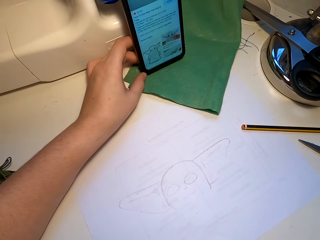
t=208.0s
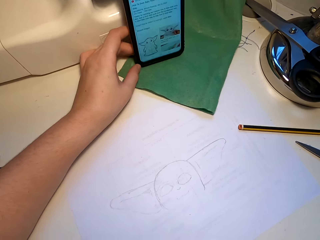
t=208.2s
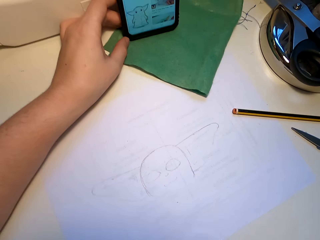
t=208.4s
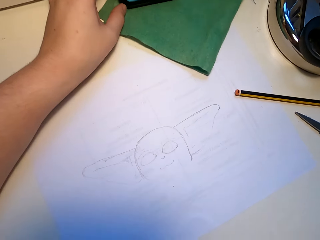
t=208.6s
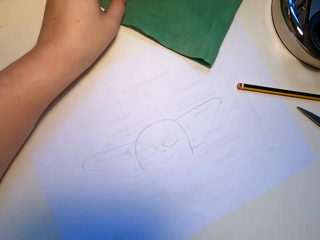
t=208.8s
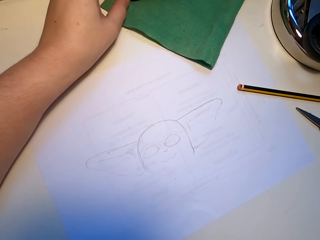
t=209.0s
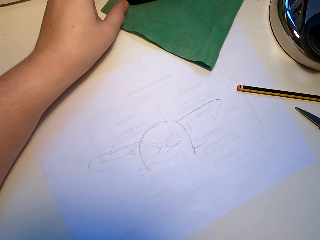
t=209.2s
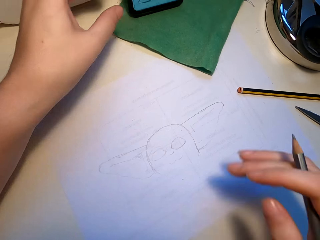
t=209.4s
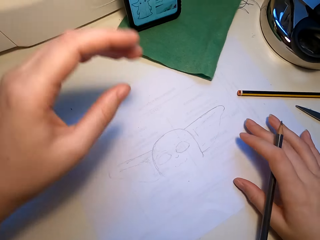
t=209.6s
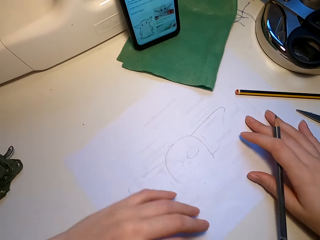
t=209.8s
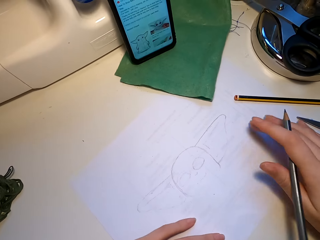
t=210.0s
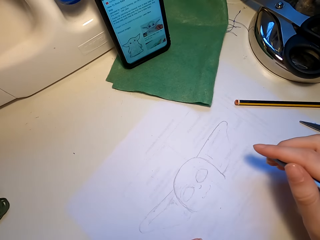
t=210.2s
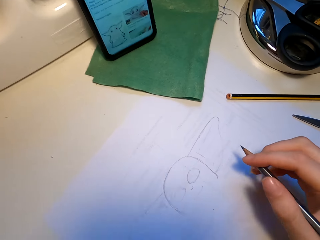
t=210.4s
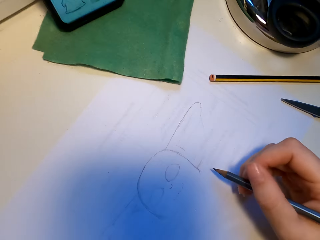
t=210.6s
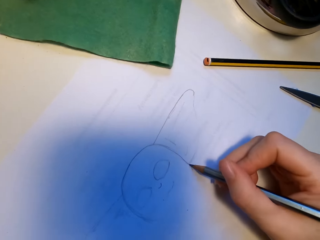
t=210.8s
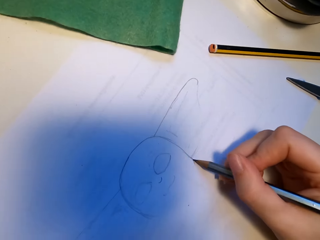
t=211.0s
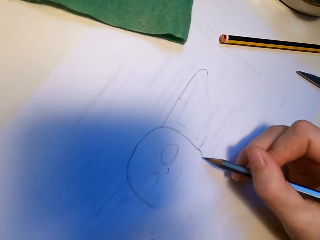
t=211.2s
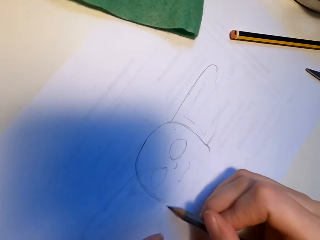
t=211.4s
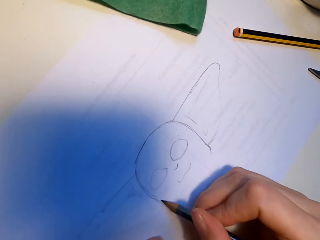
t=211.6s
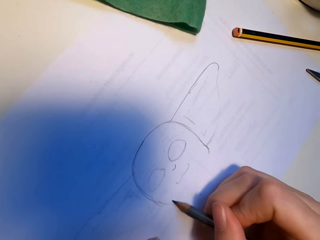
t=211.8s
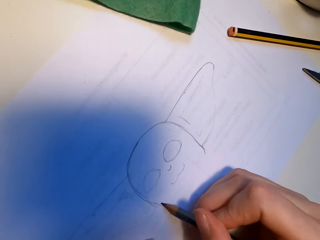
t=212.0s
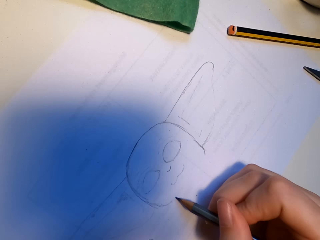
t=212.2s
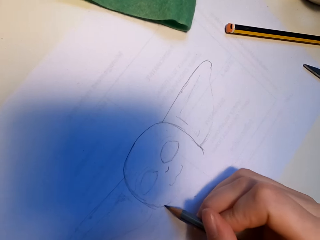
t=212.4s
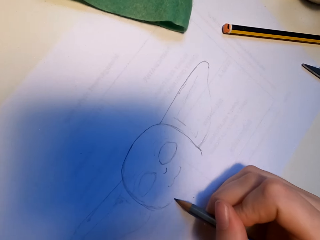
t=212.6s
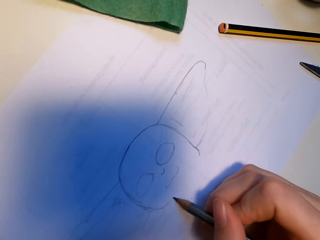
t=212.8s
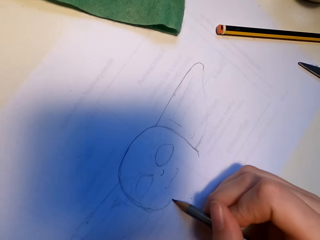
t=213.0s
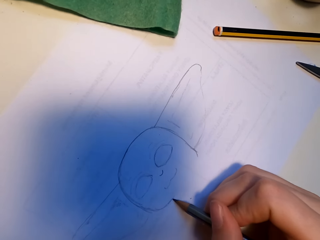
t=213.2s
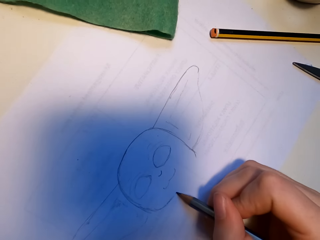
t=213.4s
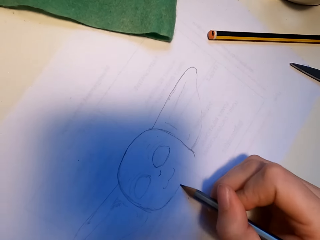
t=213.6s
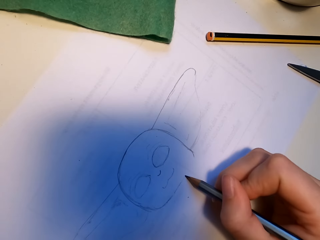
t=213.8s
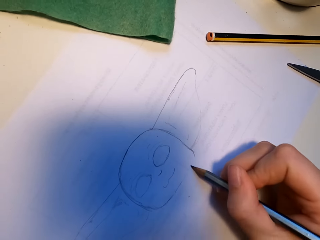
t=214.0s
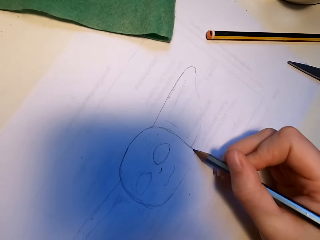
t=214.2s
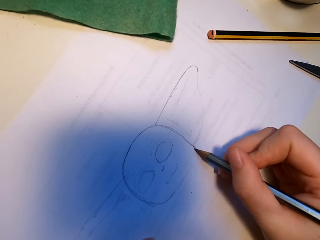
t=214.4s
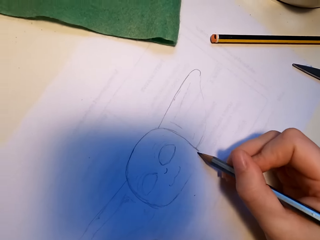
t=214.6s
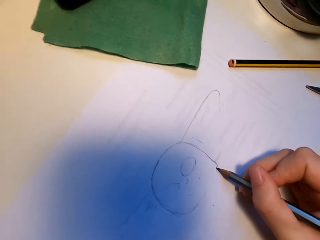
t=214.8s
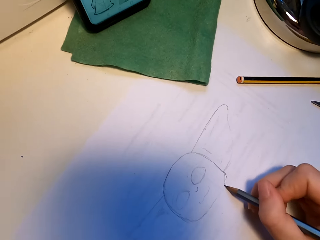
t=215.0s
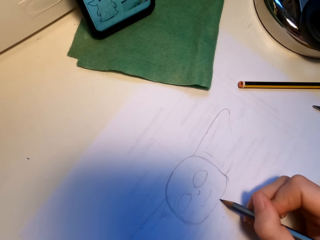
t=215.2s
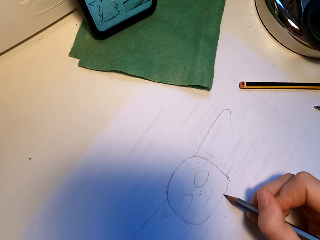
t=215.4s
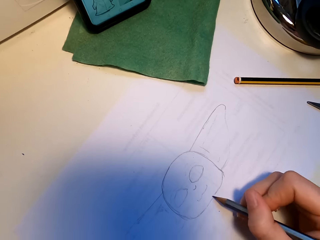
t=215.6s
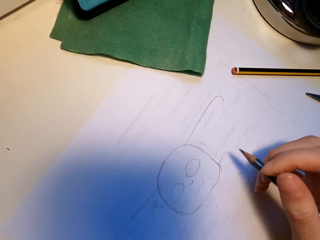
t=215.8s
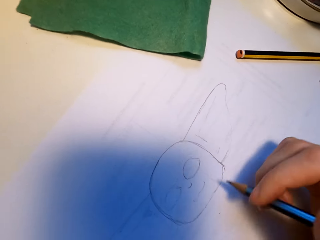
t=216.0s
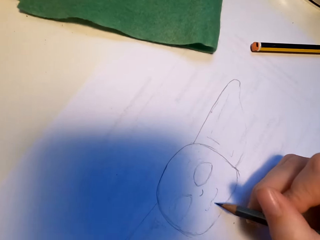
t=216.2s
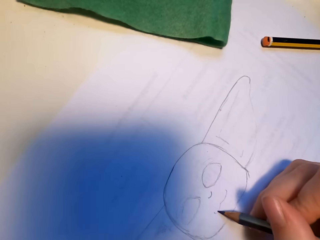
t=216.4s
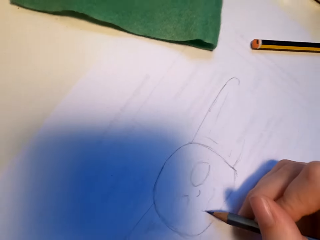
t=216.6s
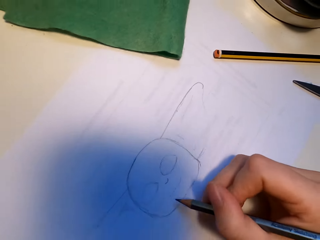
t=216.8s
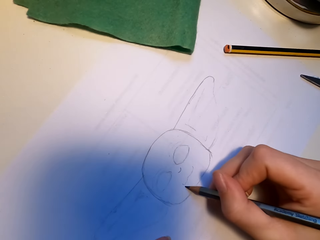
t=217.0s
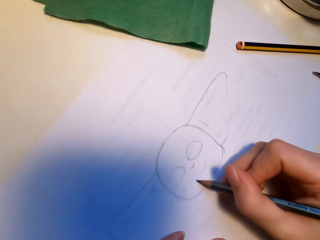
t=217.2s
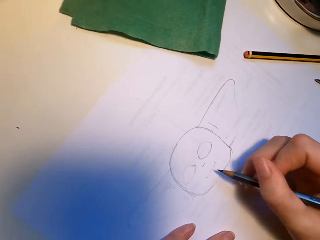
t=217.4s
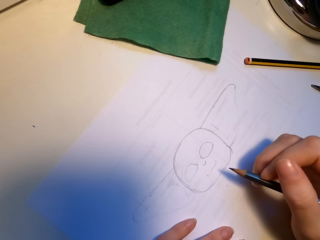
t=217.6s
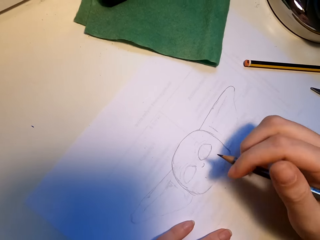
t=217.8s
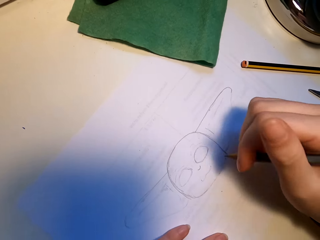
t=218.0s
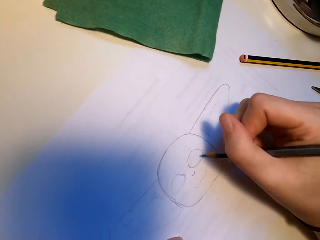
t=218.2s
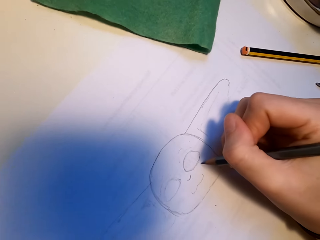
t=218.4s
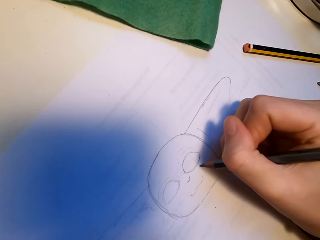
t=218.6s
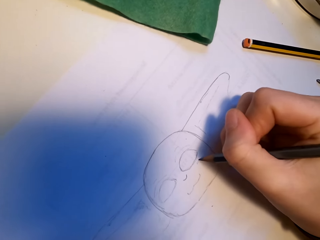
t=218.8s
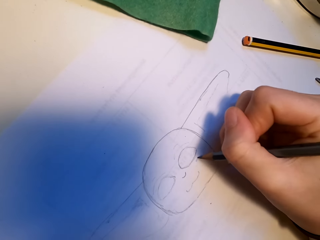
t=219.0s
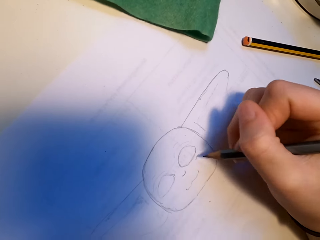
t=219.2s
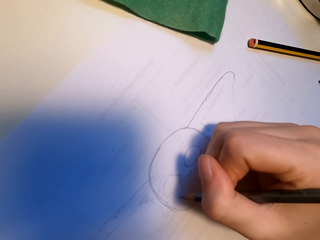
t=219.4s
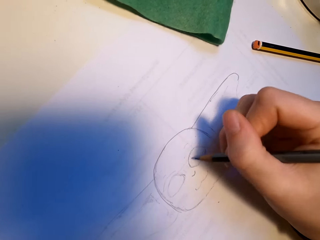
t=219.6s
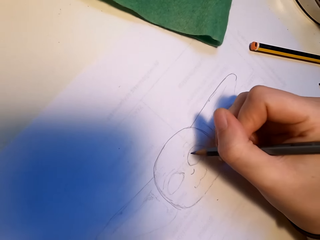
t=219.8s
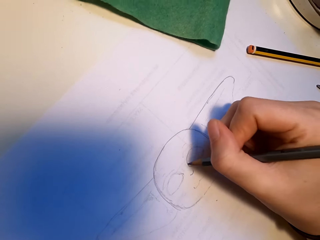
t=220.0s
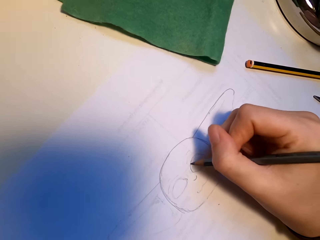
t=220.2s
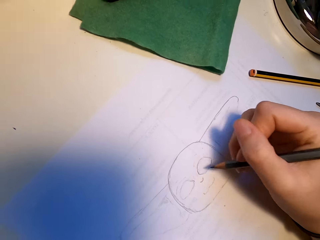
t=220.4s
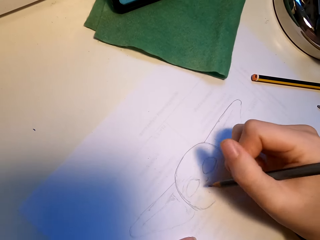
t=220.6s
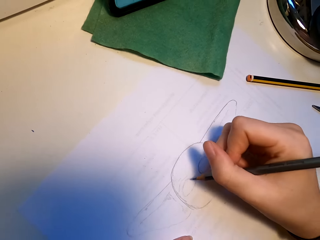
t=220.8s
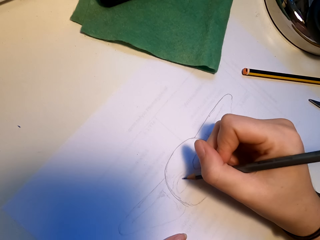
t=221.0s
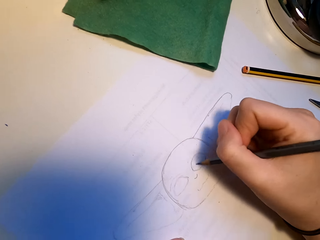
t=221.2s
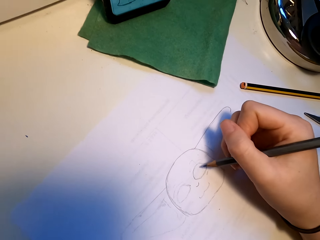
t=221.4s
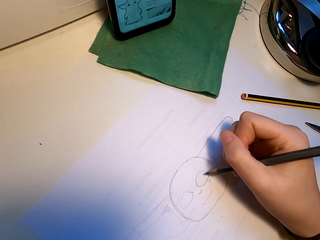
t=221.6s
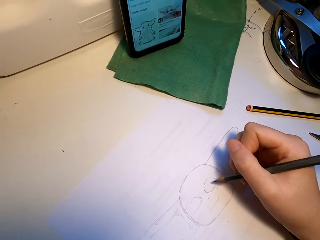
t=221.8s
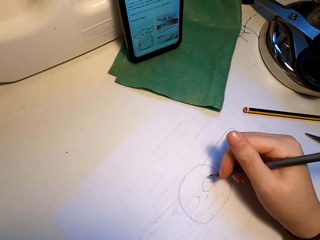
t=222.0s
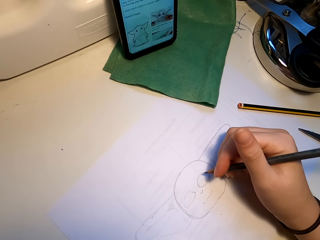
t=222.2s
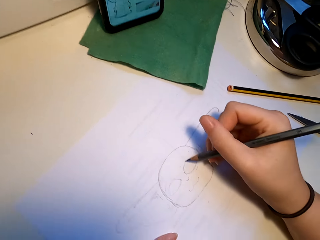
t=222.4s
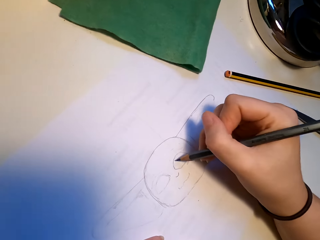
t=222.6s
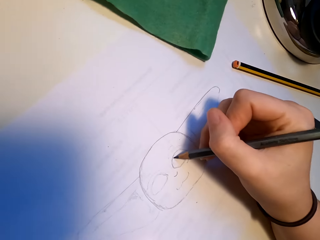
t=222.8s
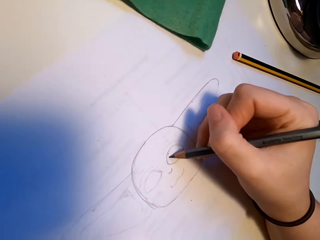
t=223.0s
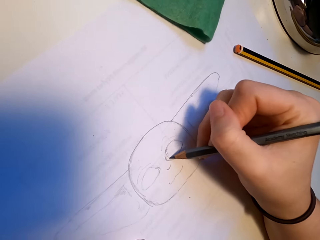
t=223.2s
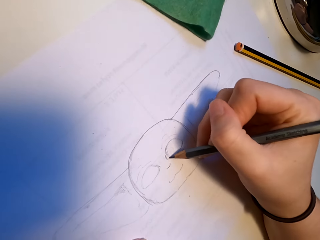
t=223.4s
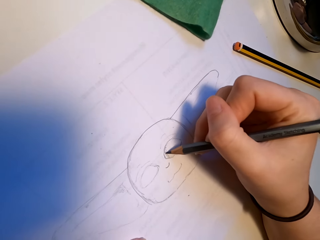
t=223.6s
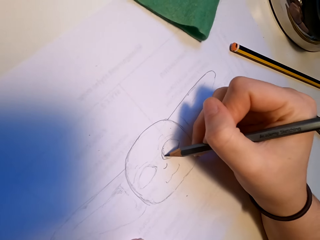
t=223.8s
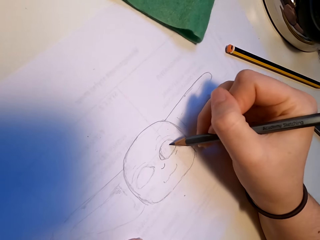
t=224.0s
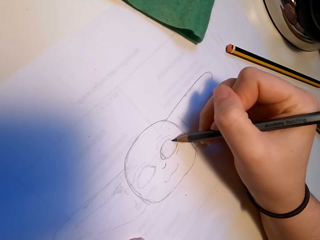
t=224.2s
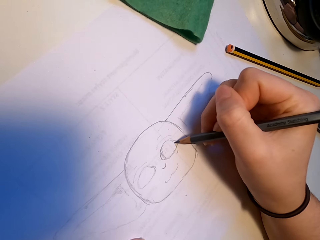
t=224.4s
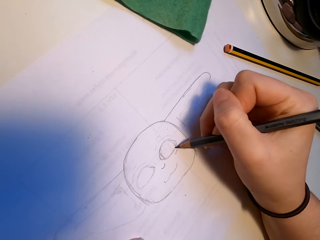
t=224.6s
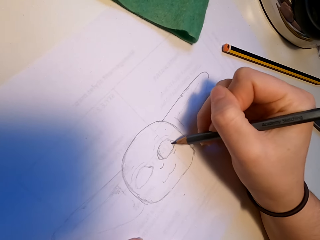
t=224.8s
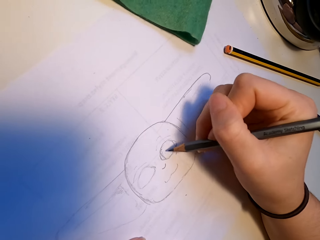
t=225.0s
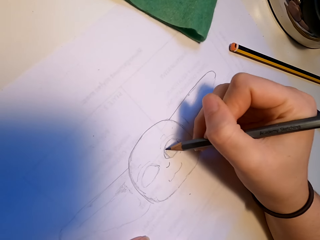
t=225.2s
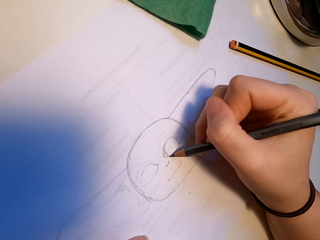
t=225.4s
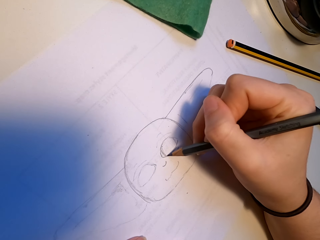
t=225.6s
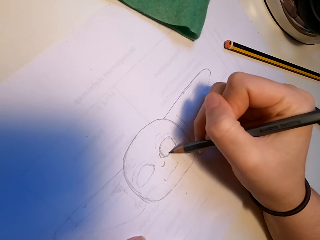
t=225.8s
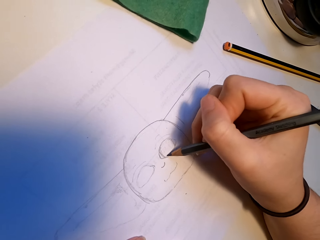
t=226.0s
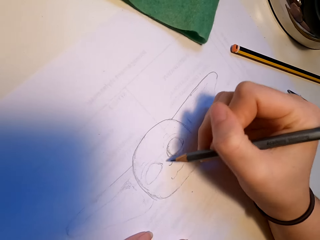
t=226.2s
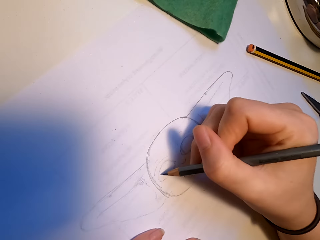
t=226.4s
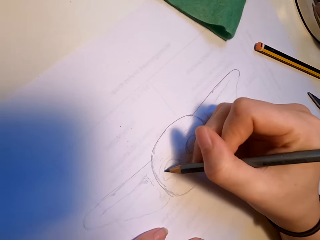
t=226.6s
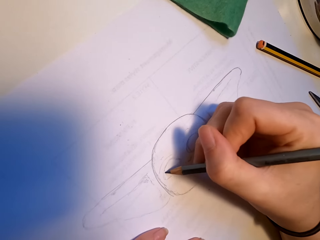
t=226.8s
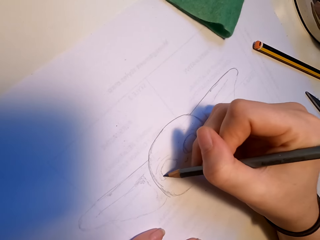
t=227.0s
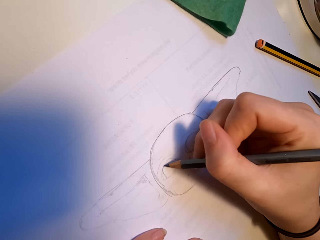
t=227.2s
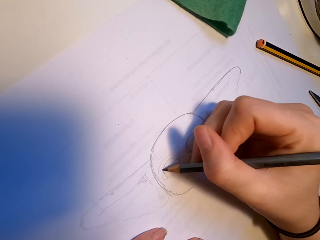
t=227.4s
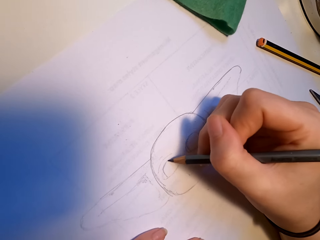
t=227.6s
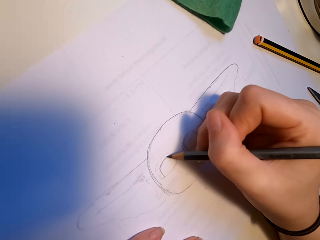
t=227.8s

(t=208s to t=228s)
The camera wearer draws. They look at the phone screen. They draw.

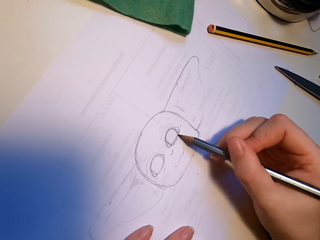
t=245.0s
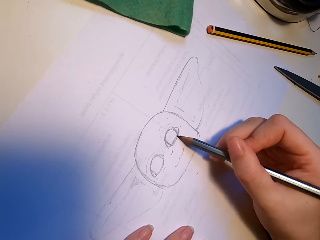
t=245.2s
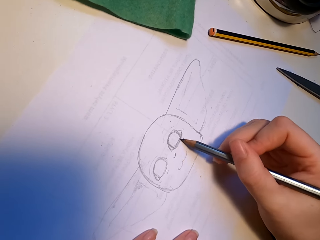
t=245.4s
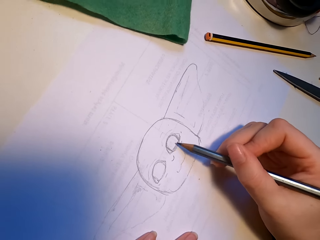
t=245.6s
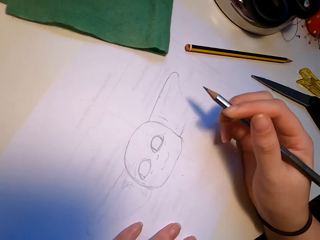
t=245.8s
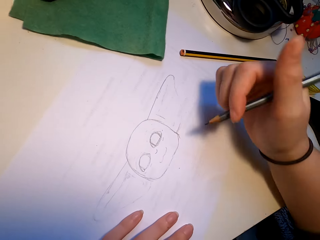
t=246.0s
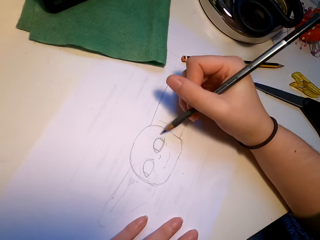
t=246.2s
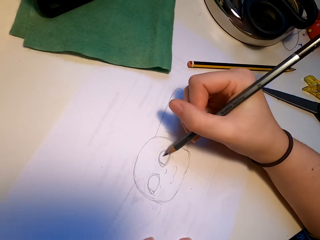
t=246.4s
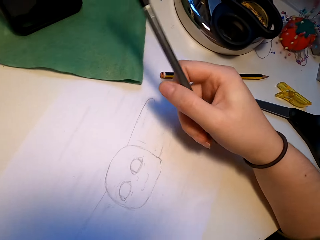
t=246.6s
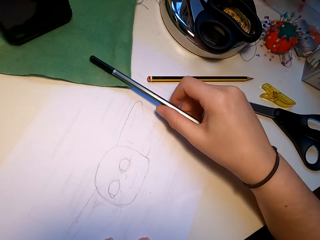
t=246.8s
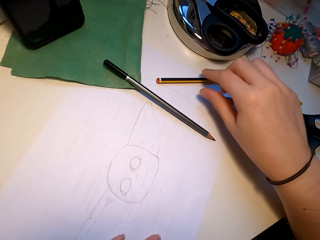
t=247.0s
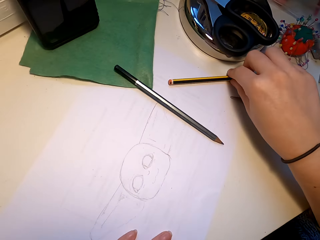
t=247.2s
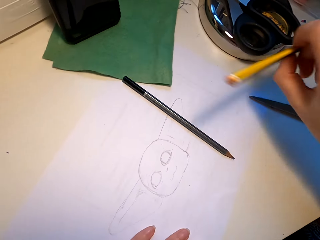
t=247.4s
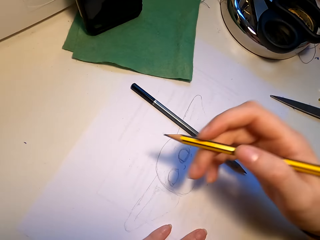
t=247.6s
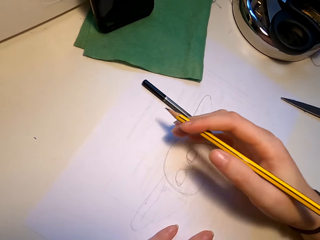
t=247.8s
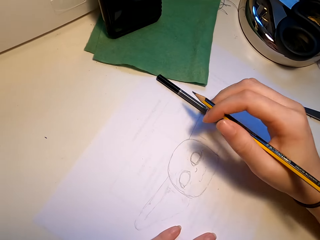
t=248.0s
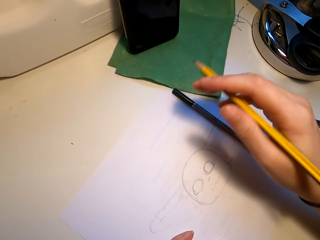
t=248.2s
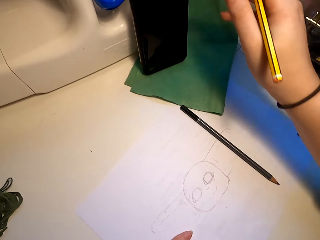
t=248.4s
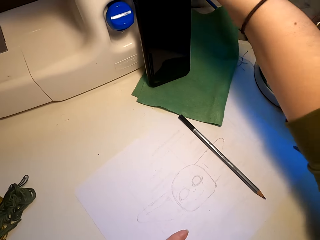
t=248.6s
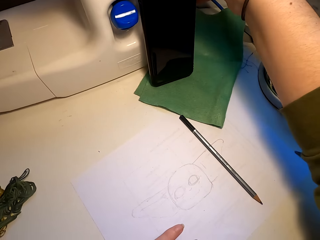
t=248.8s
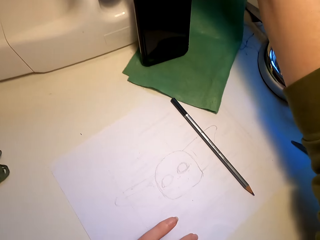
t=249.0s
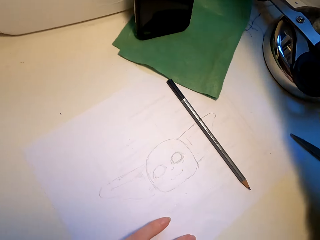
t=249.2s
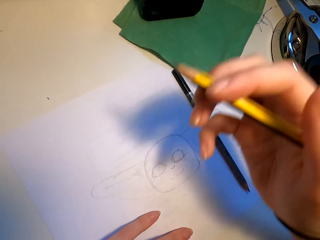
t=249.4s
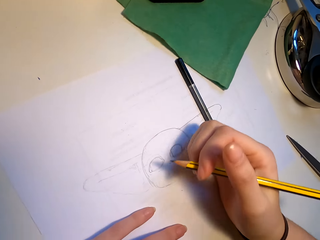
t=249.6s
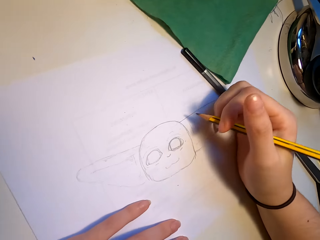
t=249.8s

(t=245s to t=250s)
The camera wearer puts the pencil on the table. They pick up the yellow pencil on the table. They touch the phone.
